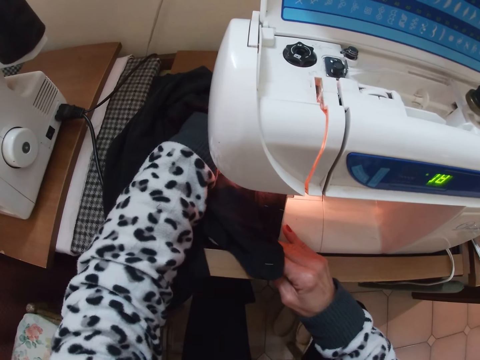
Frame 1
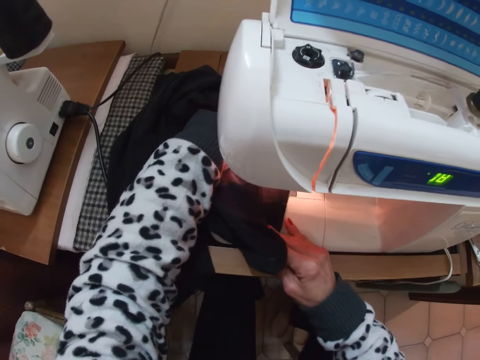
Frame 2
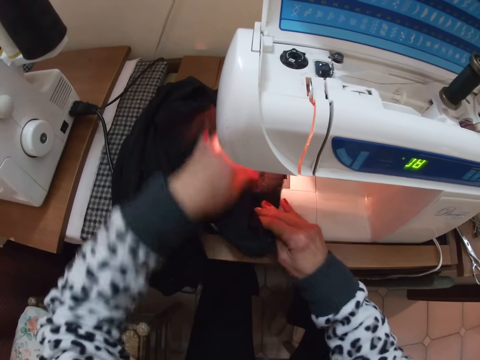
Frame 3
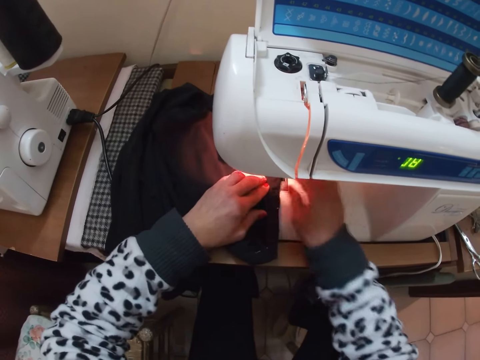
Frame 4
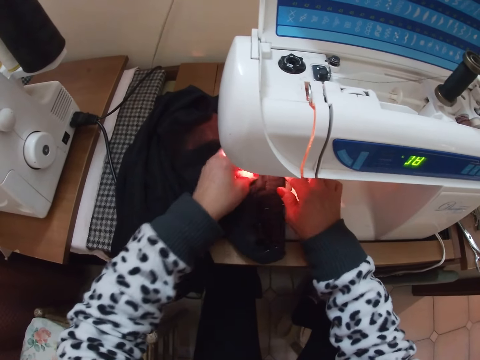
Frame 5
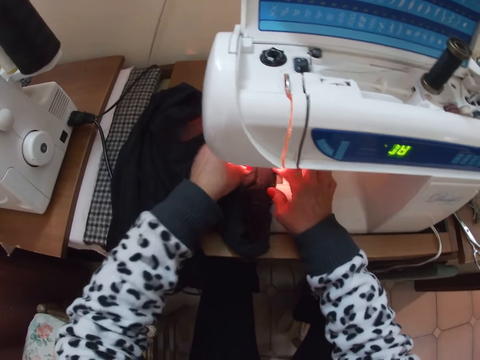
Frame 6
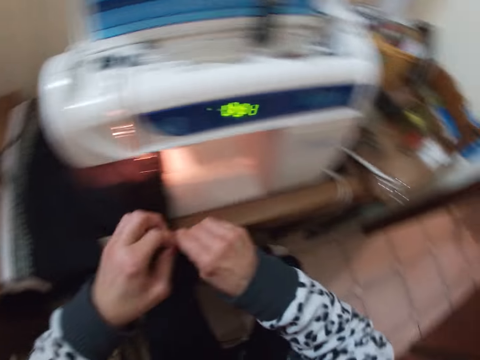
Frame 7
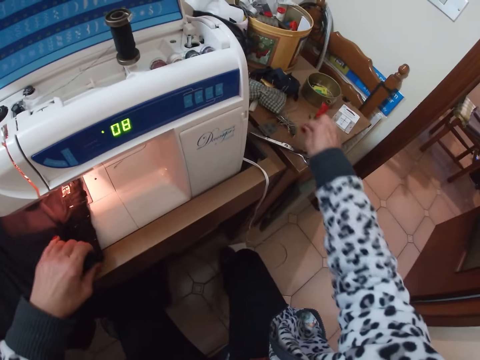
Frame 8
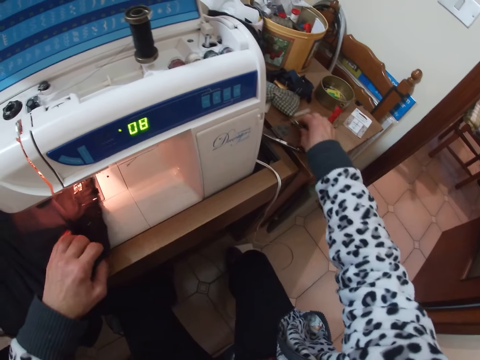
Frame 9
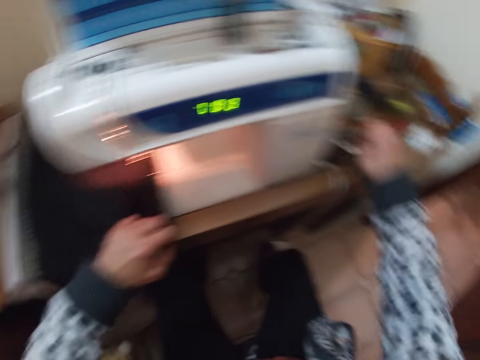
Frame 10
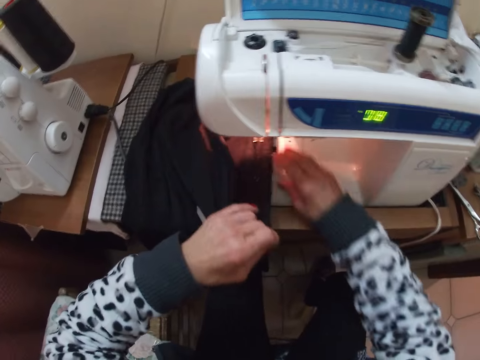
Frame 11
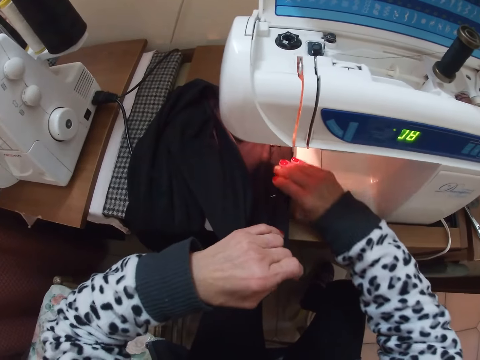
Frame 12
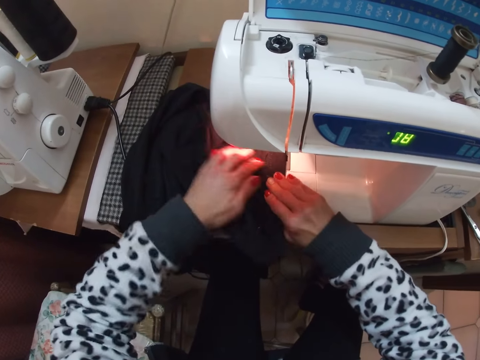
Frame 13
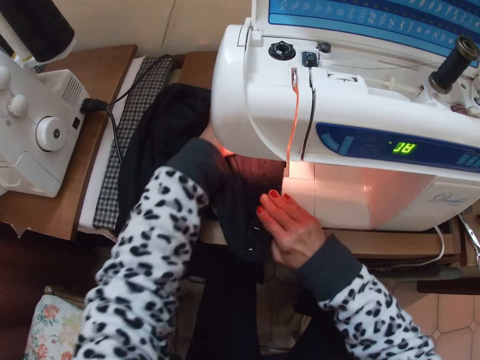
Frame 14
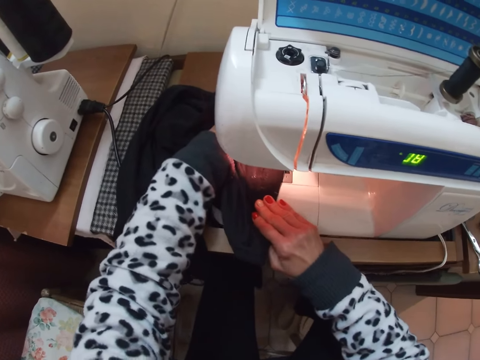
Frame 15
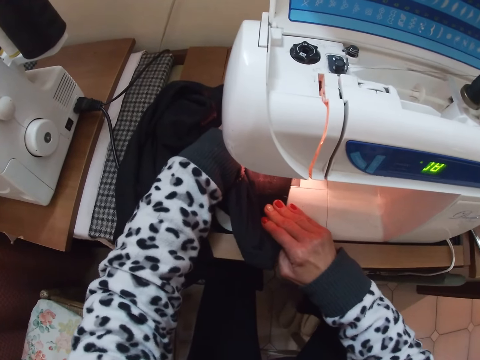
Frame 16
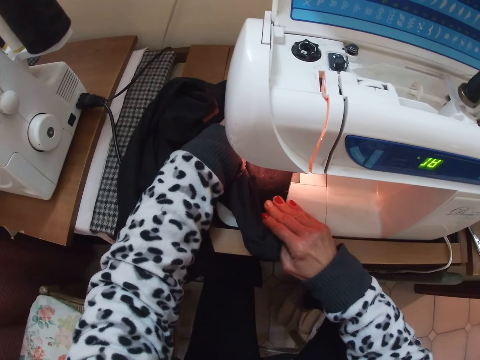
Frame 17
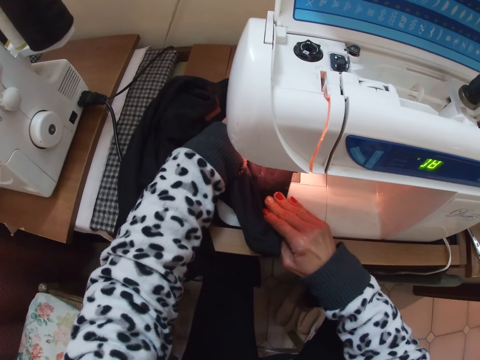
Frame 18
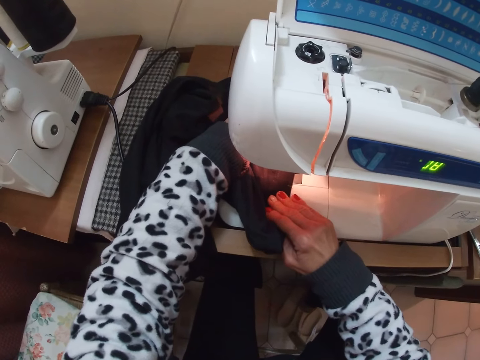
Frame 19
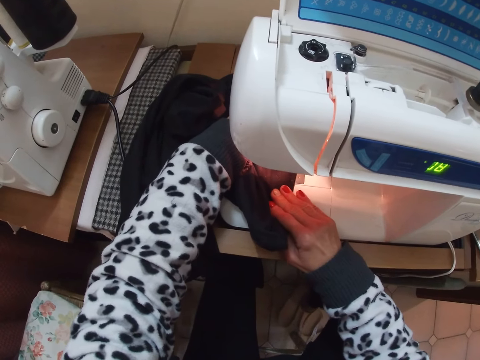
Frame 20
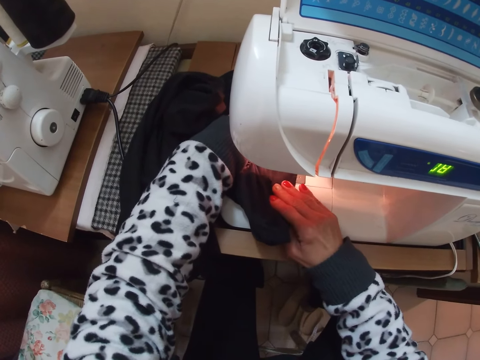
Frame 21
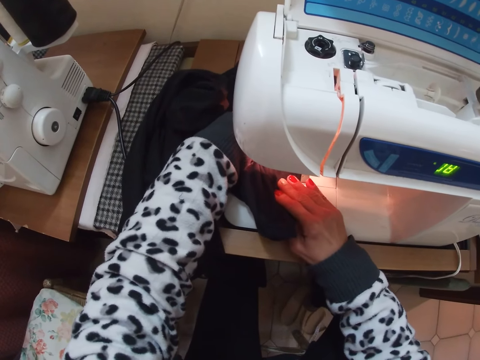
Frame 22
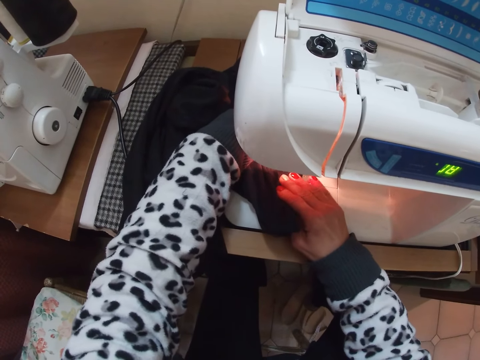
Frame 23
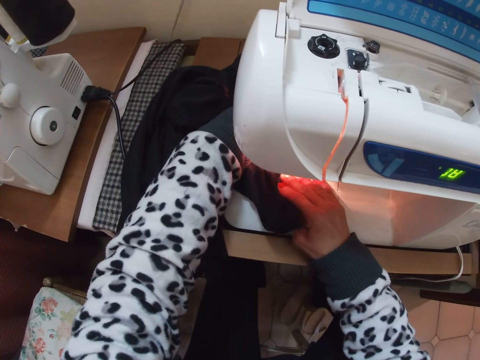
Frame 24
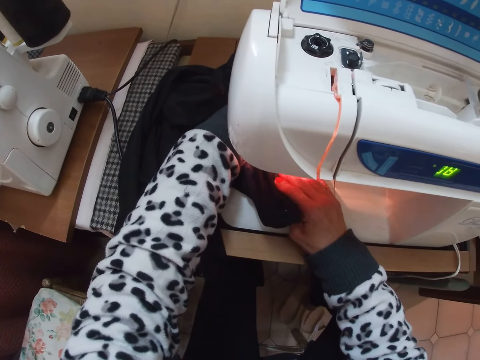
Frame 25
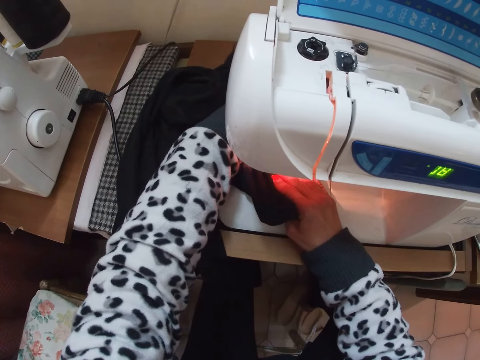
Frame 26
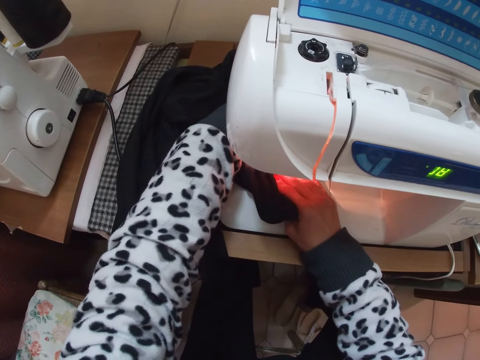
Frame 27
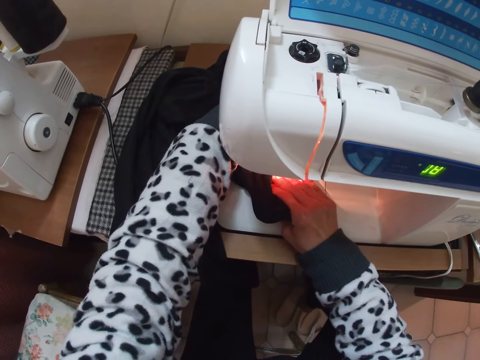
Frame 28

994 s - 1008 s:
The camera wearer puts a hand on the garment. They remove a hand from the garment. They put a hand on the garment. They pull a pin from the garment. They exchange the pin to the other hand. They hold the garment. They put the pin on the worktop. They move the pins. They align the garment. They move a hand along the garment. They stitch the garment.

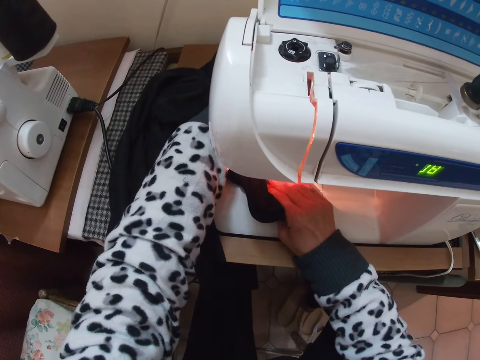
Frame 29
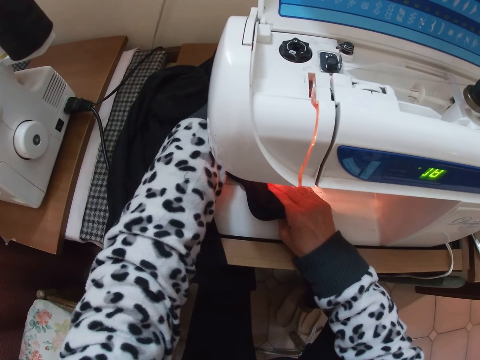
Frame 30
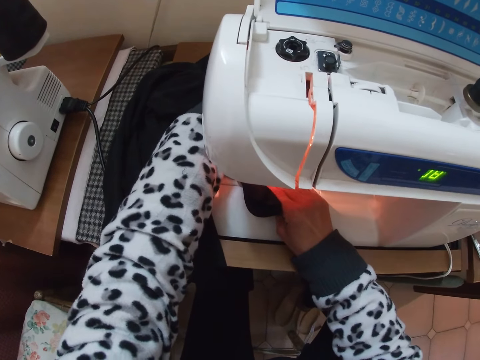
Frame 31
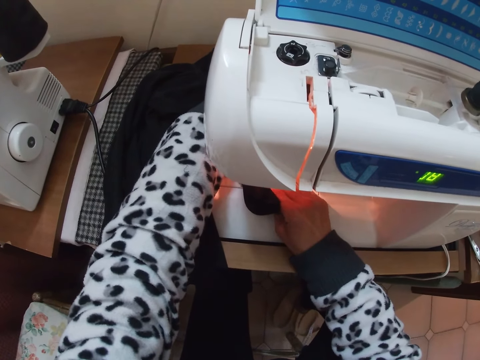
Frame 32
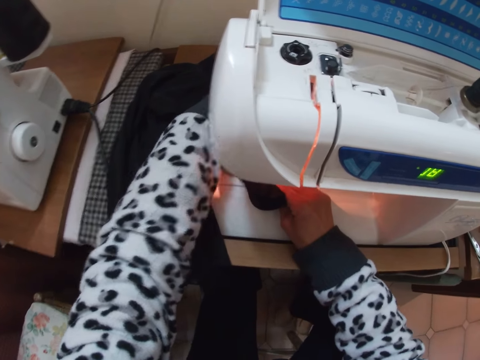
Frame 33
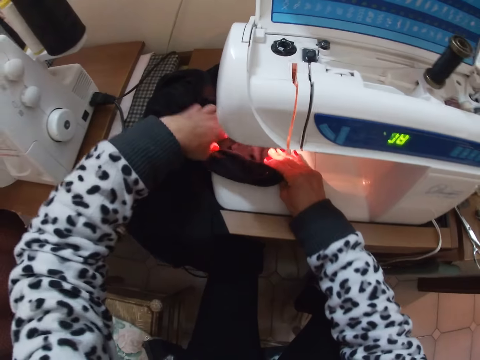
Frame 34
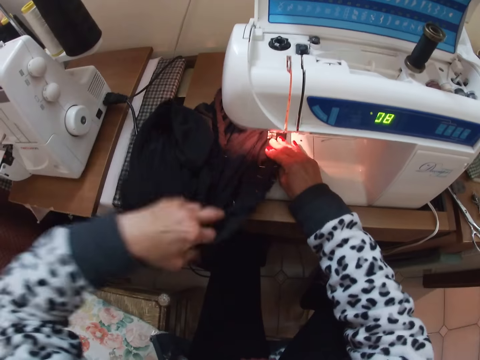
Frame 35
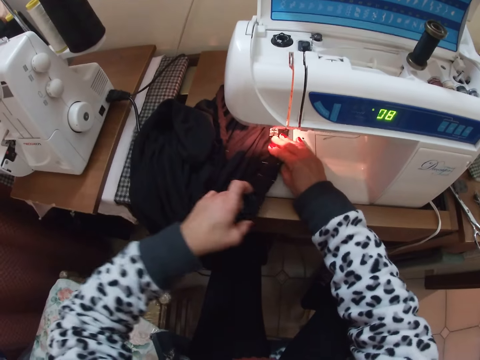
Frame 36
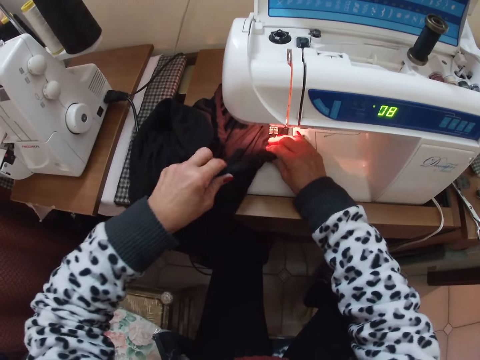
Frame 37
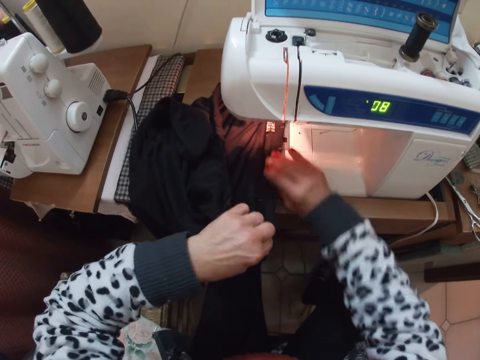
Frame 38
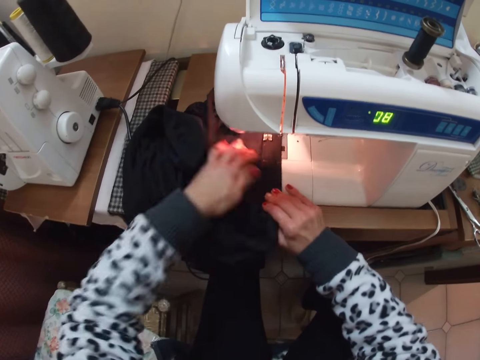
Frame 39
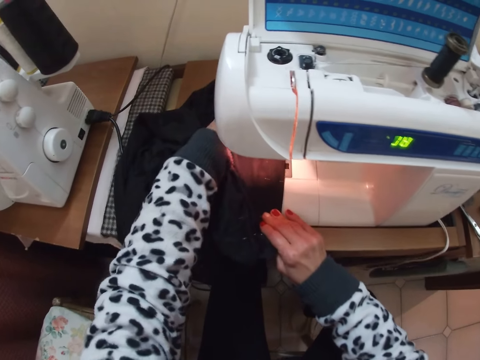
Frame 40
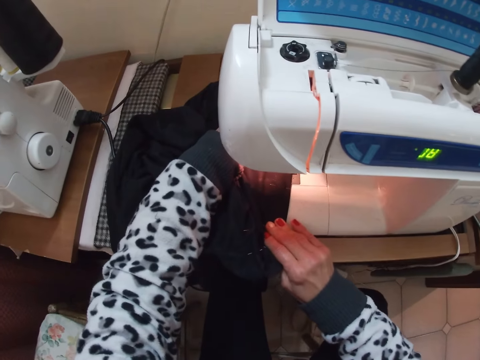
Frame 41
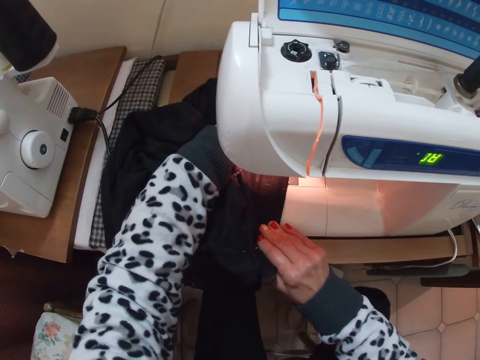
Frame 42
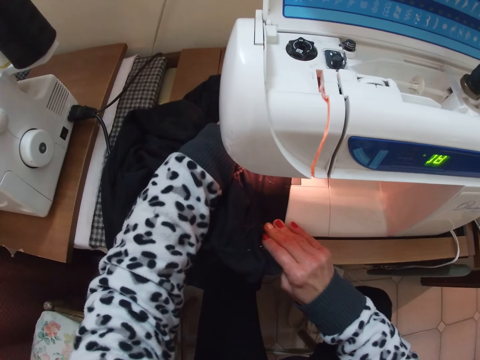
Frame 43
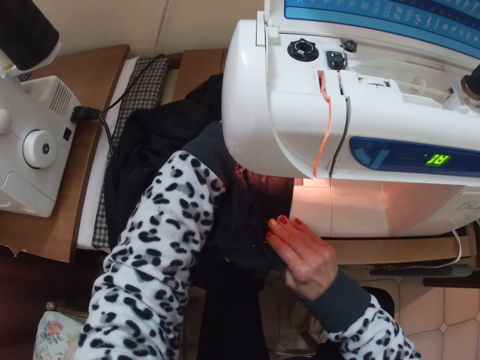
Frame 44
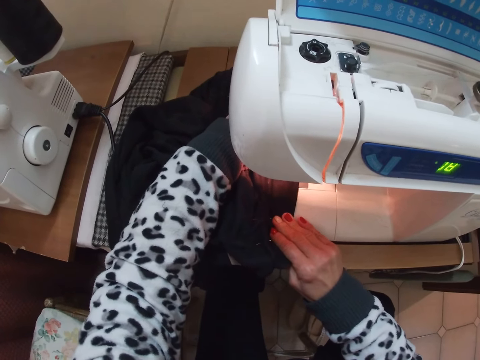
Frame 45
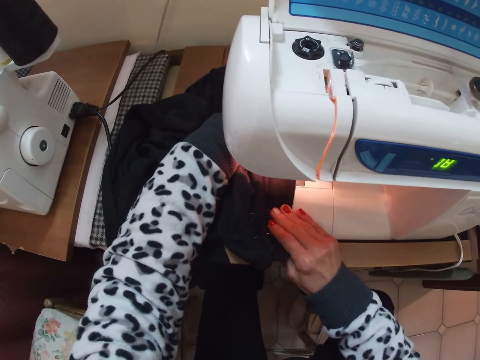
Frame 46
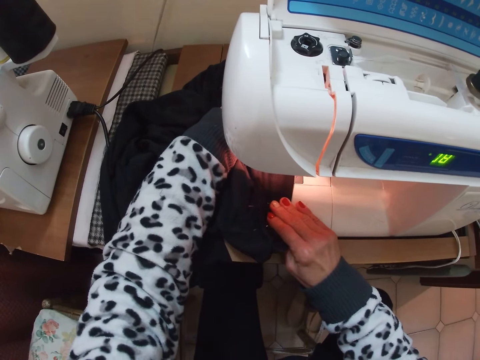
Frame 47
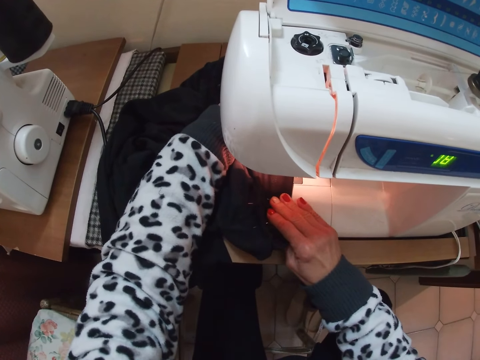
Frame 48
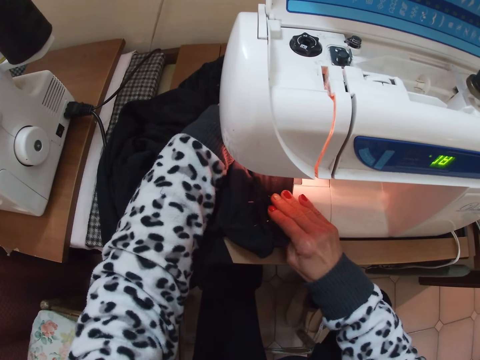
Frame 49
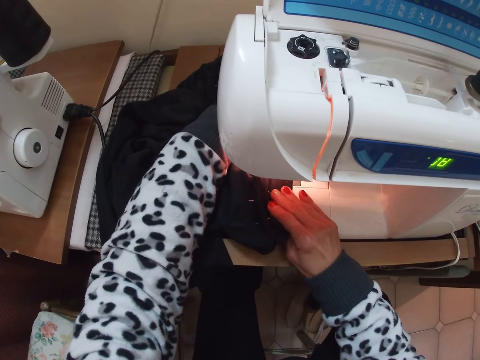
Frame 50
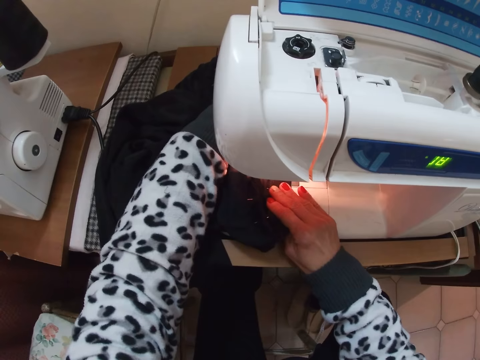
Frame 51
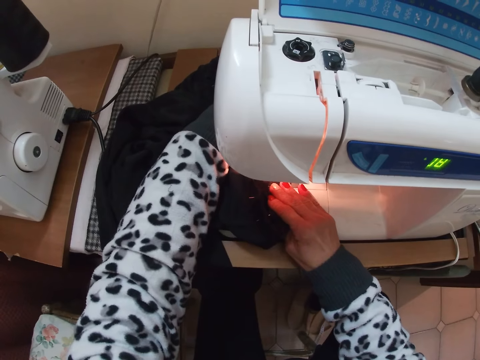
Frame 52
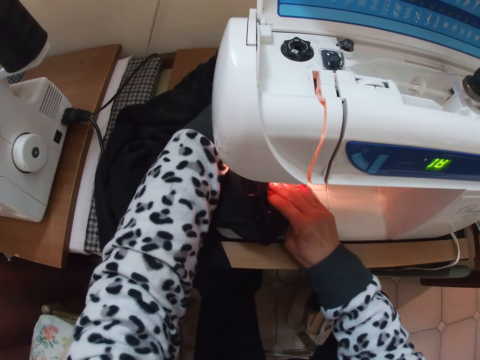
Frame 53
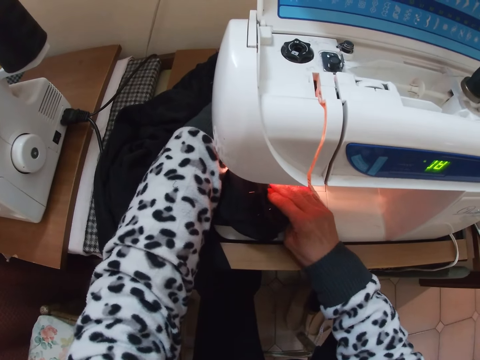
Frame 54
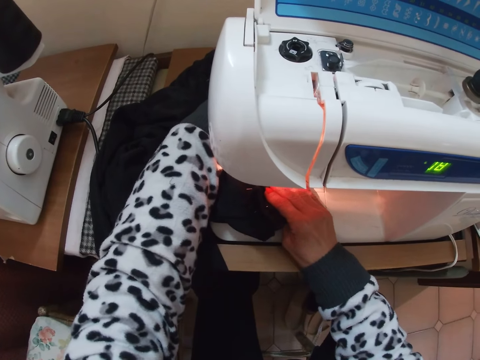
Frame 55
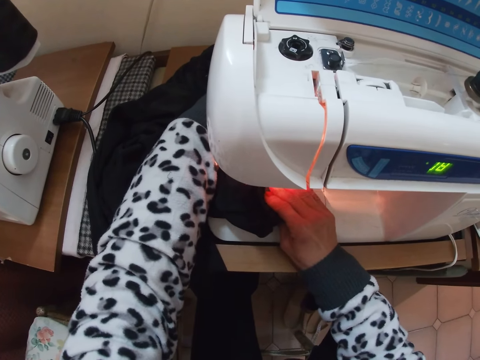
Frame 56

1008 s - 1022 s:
The camera wearer lifts the garment. They put the garment on the worktop. They hold the garment. They align the garment. They move a hand along the garment. They stitch the garment.
